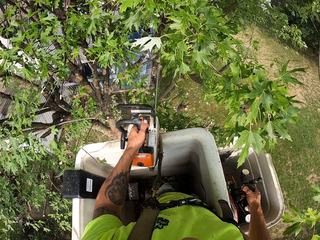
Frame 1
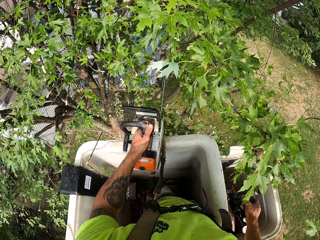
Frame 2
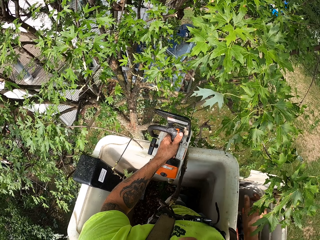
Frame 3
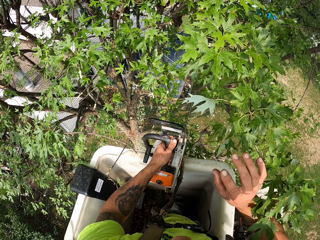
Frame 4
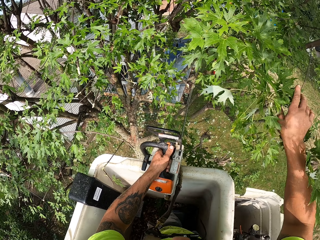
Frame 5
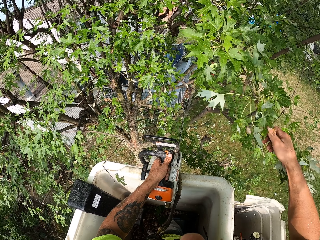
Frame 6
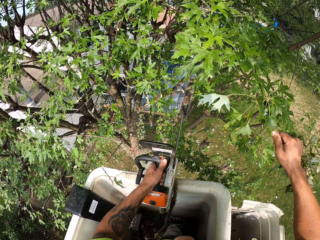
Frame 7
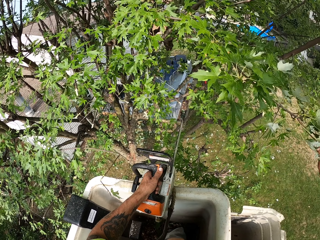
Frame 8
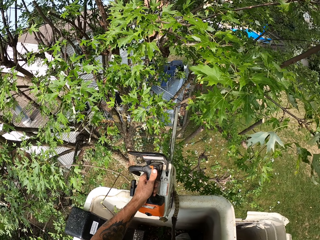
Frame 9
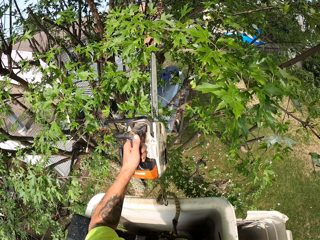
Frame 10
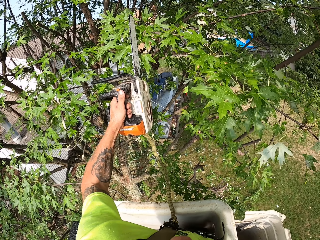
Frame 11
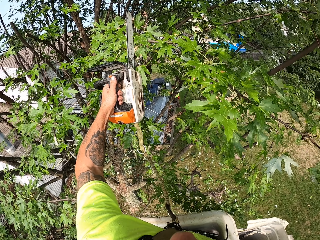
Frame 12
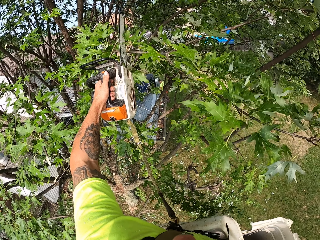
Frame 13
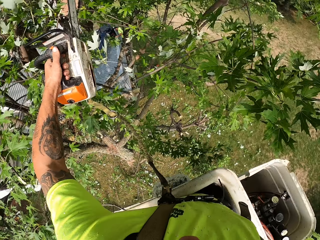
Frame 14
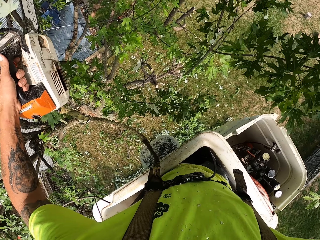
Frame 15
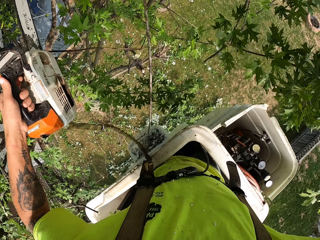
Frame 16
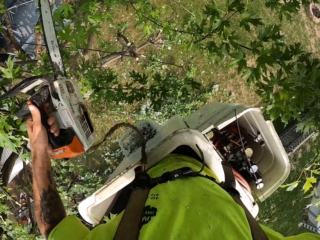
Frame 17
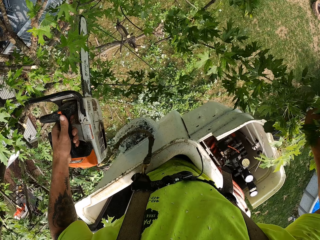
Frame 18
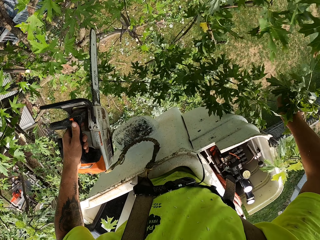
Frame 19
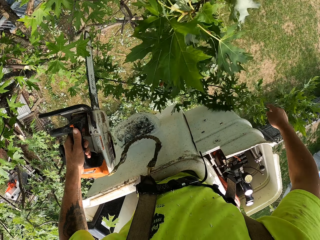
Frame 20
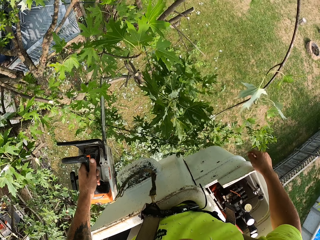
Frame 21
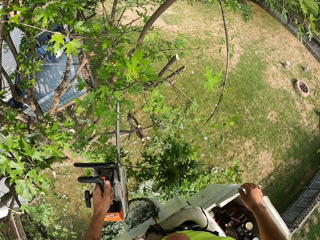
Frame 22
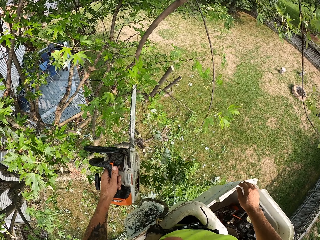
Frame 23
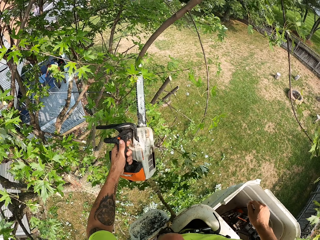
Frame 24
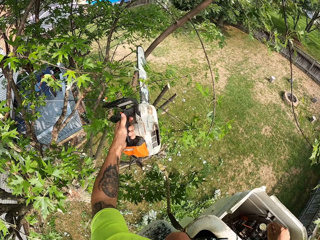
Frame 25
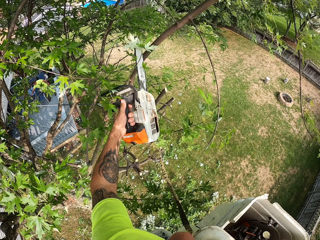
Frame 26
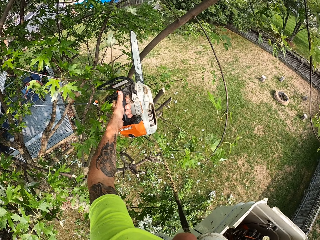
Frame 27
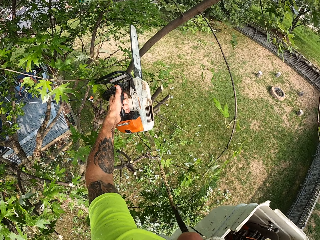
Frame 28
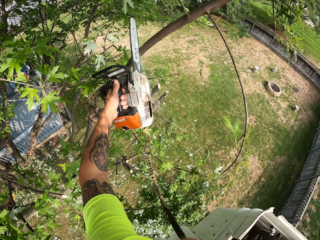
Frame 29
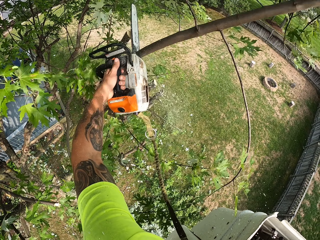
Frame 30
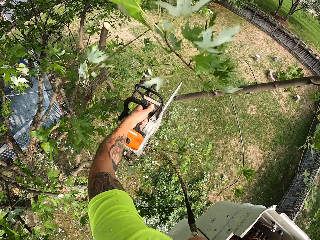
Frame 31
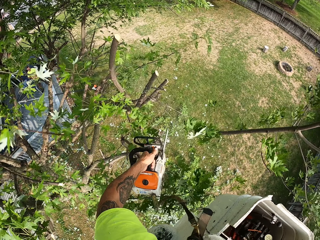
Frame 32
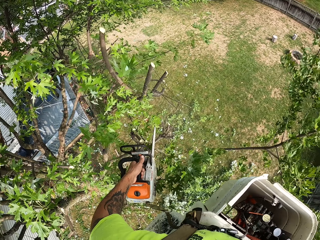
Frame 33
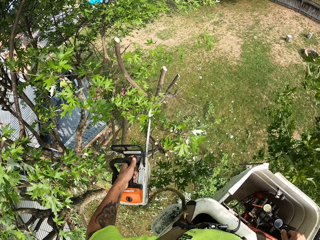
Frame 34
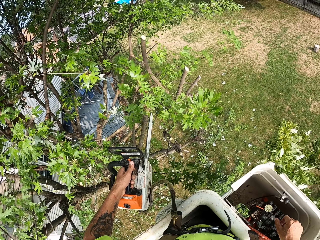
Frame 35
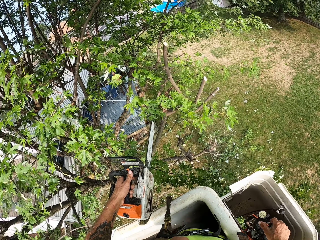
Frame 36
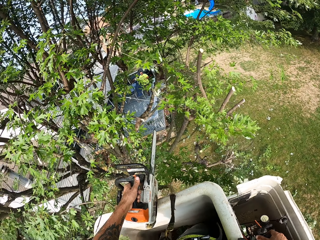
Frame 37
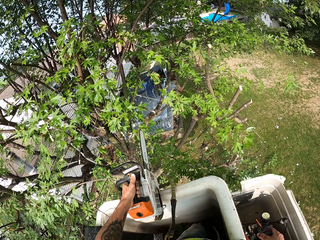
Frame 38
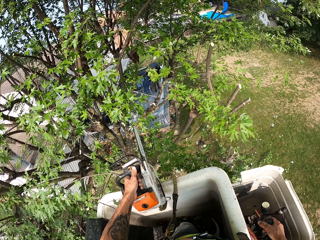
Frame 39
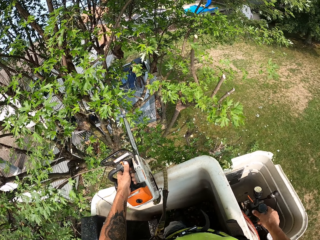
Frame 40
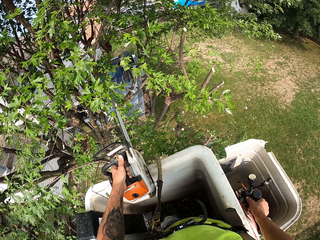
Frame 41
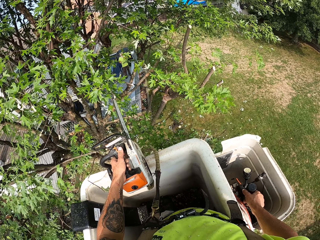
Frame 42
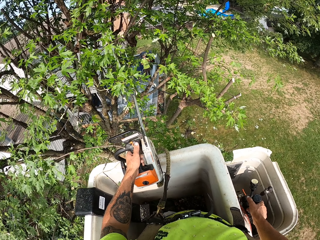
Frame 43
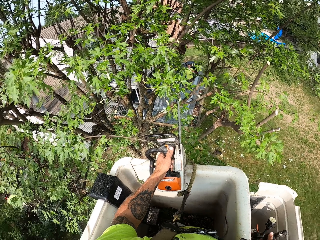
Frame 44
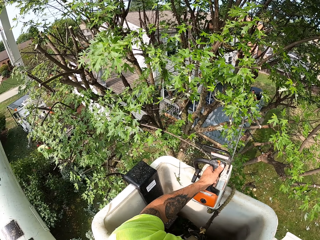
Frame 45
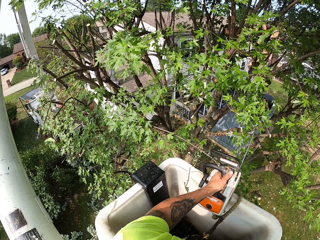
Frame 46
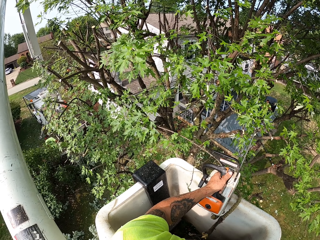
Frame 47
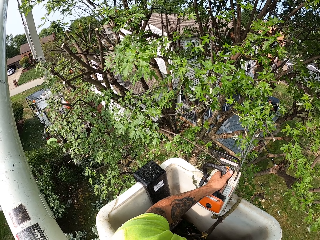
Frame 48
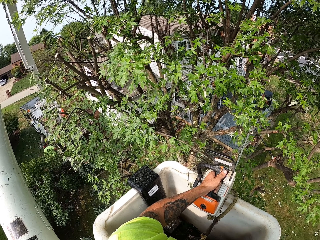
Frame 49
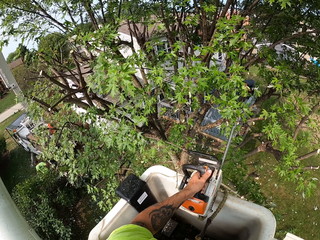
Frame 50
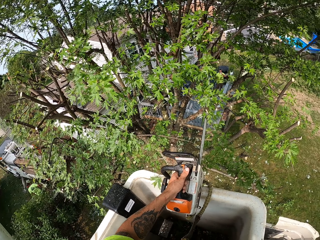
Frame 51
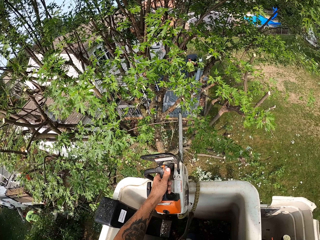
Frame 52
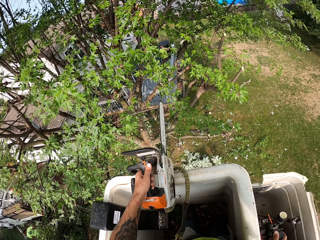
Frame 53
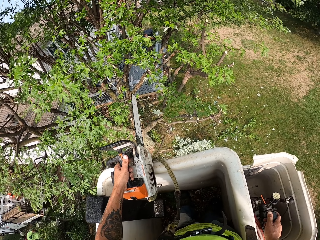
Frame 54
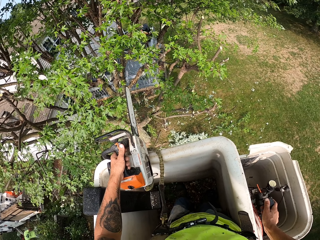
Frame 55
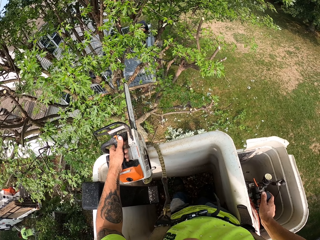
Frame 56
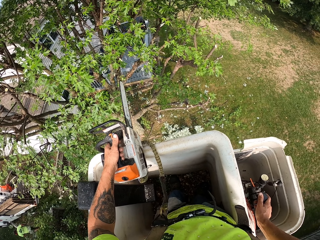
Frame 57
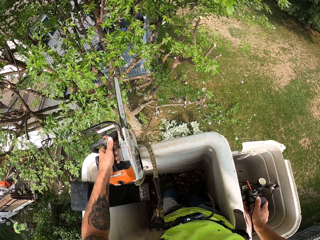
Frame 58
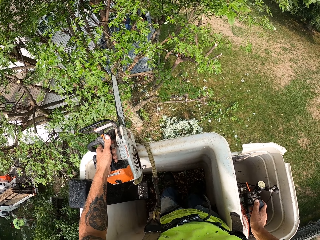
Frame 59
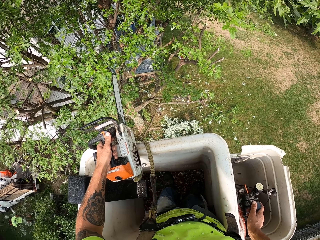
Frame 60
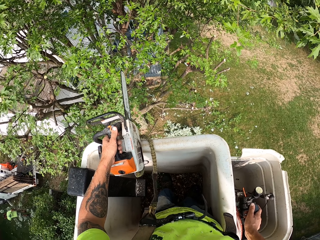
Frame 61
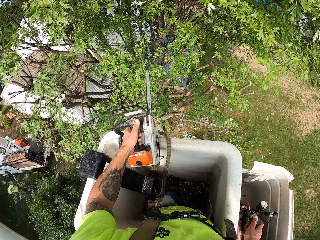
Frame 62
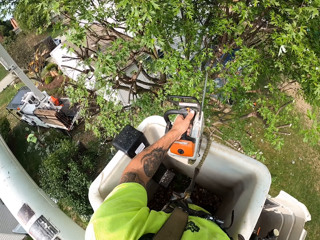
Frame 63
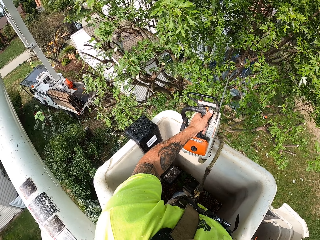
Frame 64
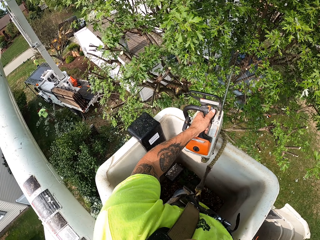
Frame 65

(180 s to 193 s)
The camera wearer pulls a tree branch with his right hand. He holds the tree branch. He cuts the tree branch with the chainsaw in his left hand. He drops the tree branch. He cuts the tree branch. He pulls the hydraulic lever of the boom lift with his right hand.

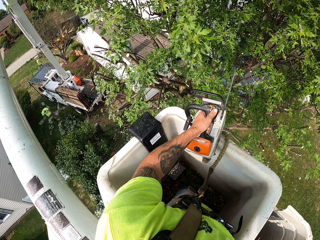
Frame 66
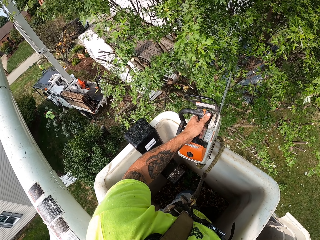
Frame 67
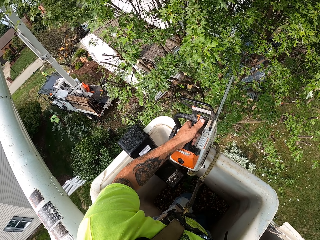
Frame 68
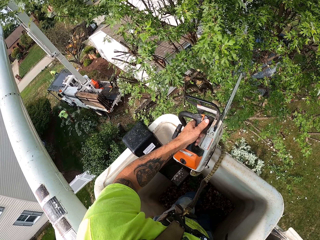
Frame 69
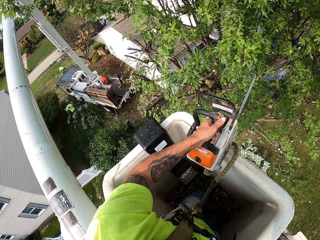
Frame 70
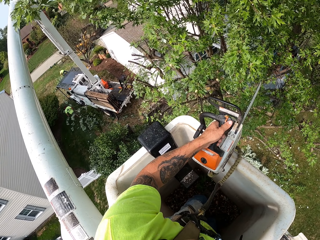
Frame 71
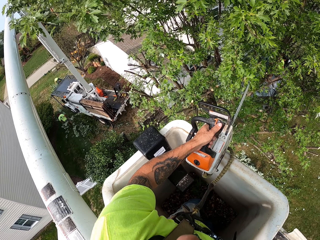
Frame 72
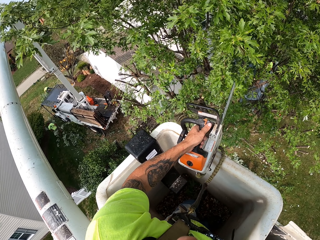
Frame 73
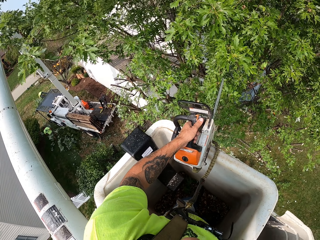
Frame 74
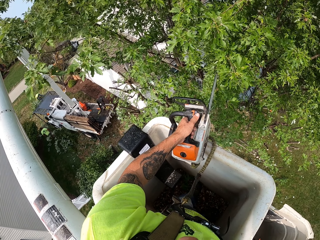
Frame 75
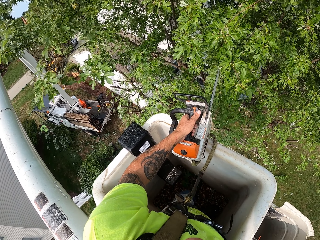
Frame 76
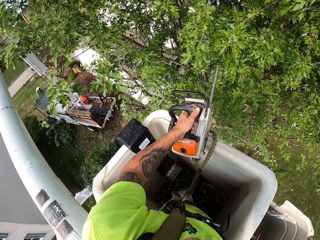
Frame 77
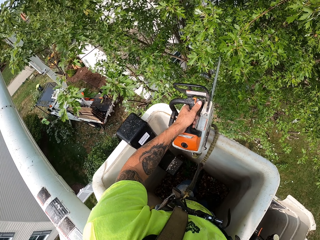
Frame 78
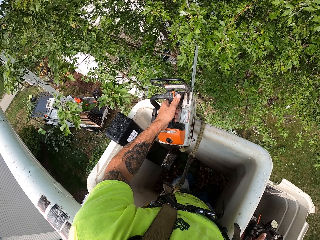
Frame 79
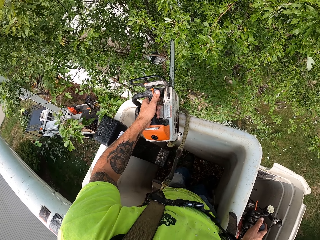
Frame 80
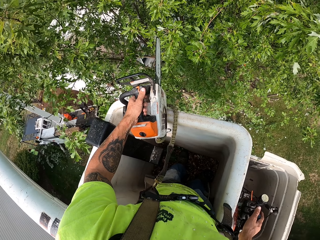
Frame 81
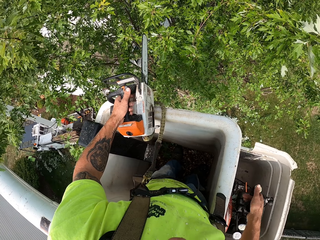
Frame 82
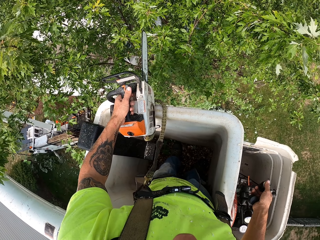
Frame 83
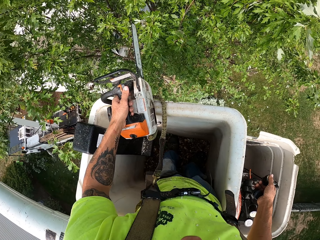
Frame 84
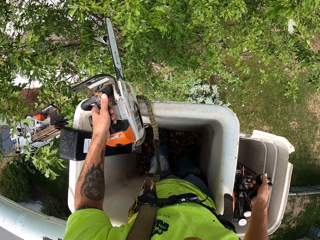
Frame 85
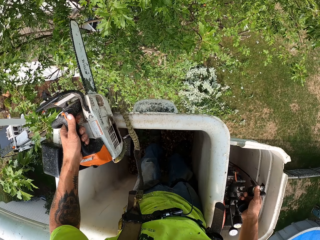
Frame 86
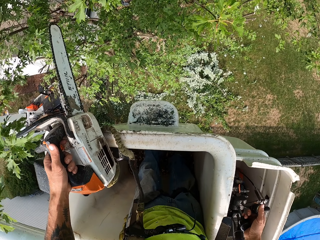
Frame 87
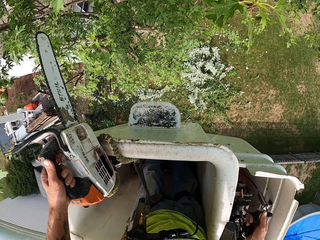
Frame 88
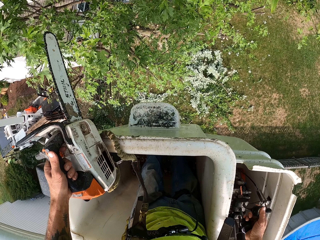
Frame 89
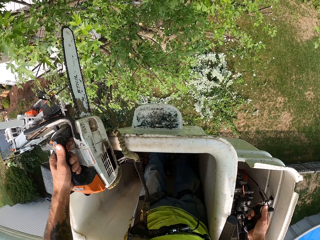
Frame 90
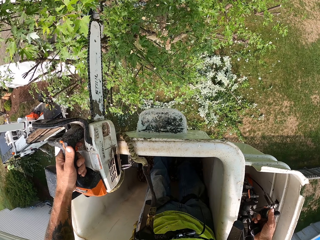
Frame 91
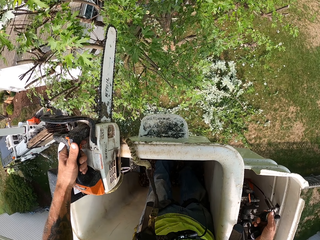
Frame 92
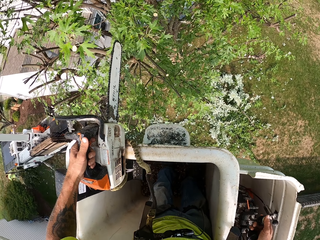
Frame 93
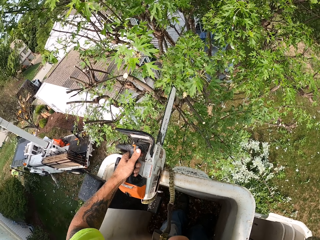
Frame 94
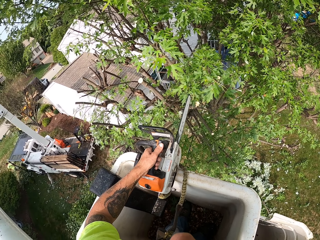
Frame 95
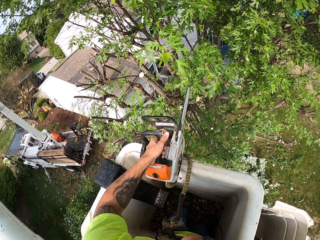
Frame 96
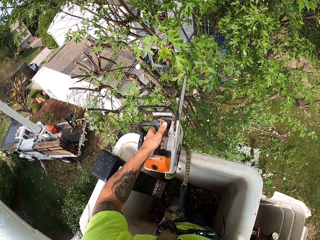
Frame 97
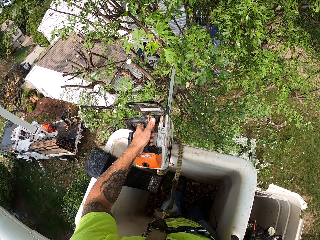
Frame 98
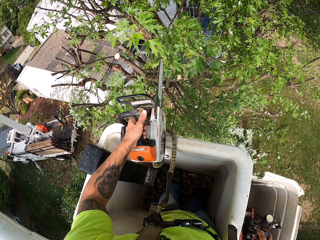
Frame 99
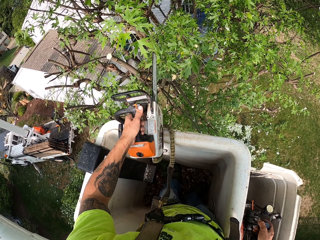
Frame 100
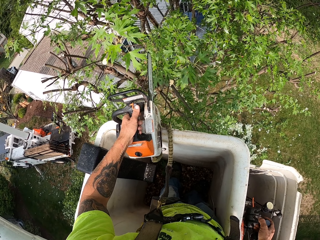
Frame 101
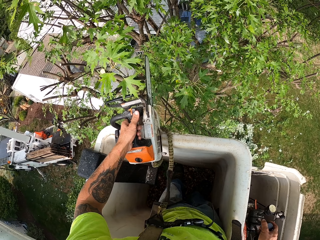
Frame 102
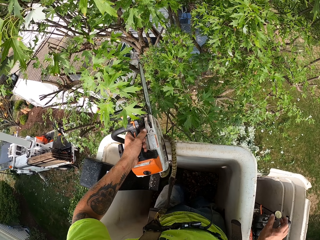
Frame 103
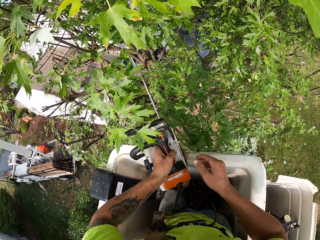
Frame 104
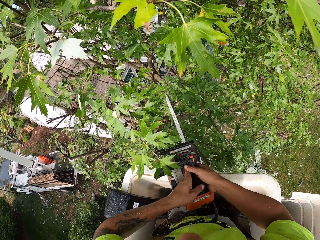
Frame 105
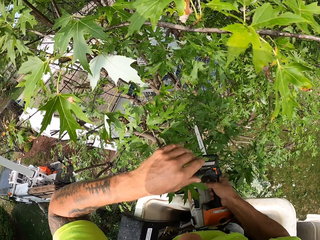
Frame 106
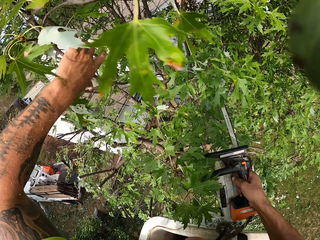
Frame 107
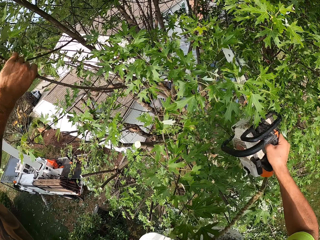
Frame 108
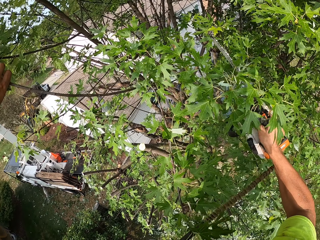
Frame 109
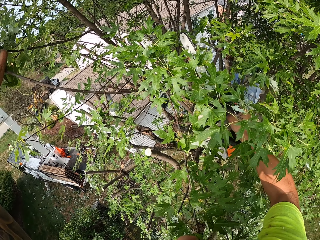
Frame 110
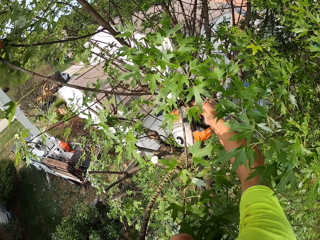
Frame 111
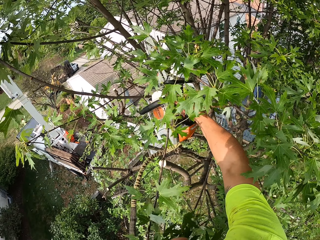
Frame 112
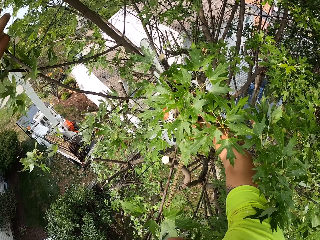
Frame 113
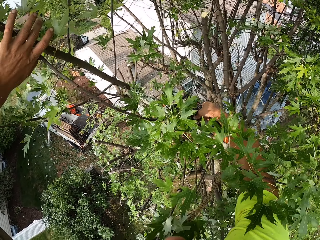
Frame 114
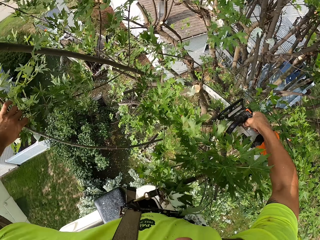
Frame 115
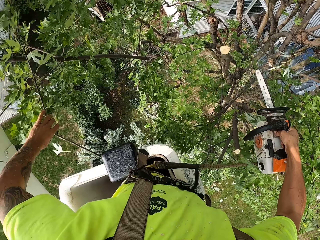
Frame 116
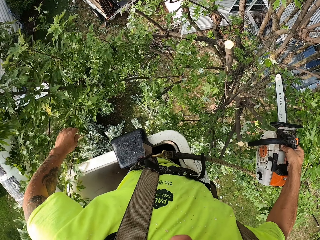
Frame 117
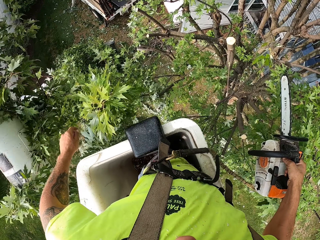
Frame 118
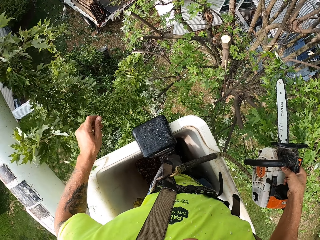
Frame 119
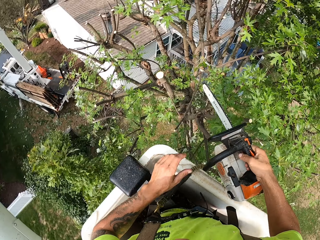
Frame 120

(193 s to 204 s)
The camera wearer moves the chainsaw to his right hand. He pulls a tree branch with his left hand. He holds the tree branch. He cuts the tree branch with the chainsaw in his right hand.
